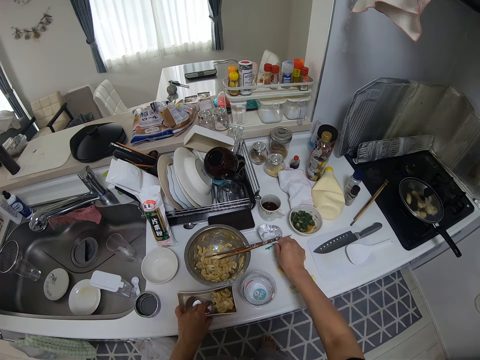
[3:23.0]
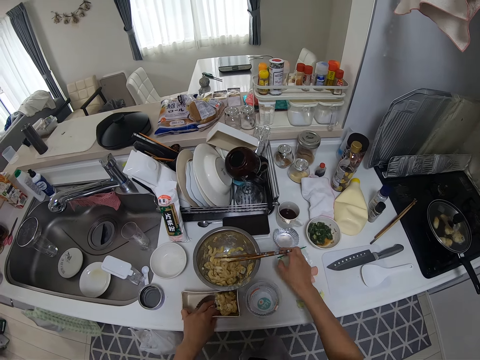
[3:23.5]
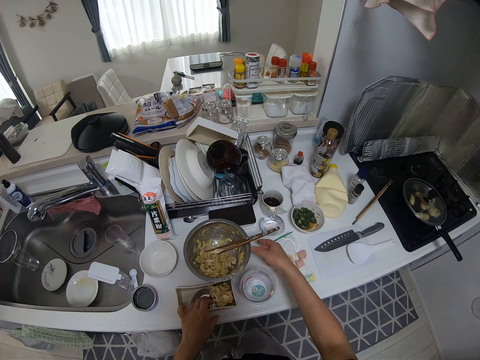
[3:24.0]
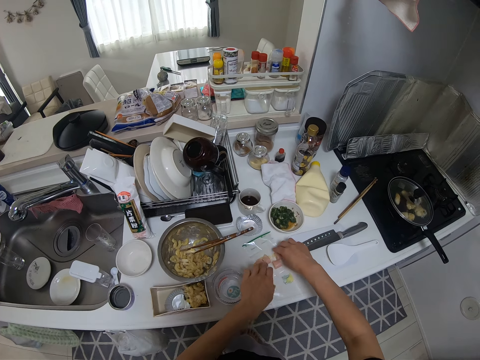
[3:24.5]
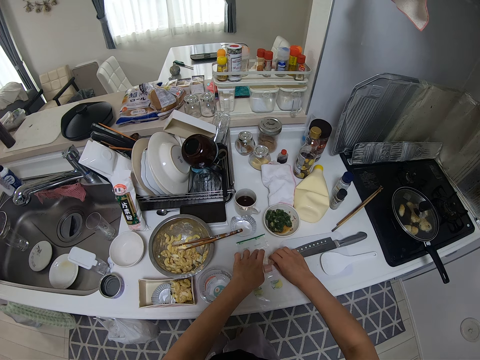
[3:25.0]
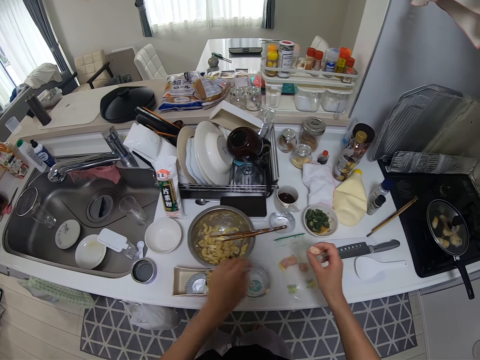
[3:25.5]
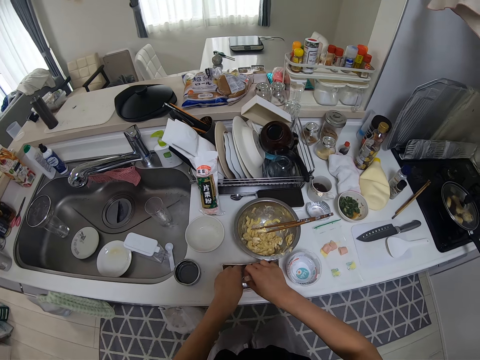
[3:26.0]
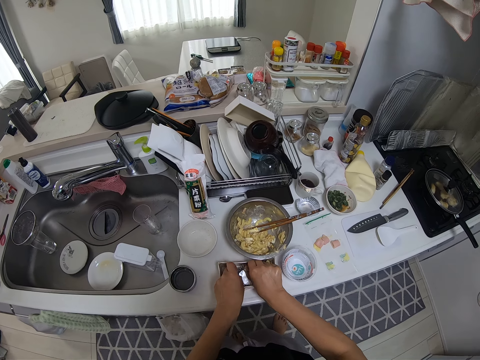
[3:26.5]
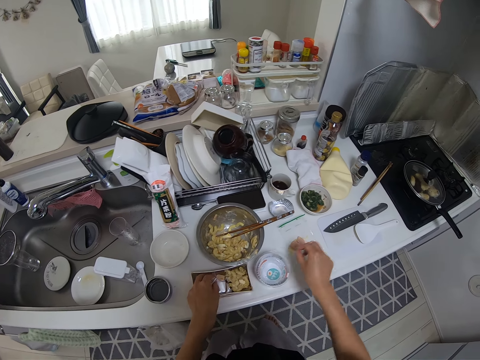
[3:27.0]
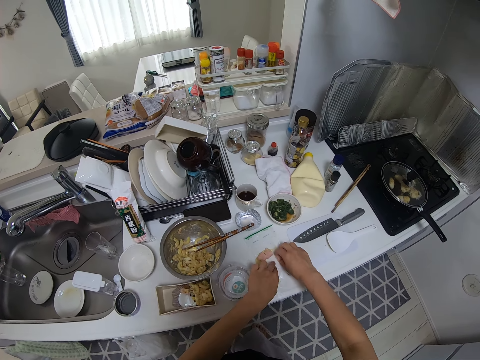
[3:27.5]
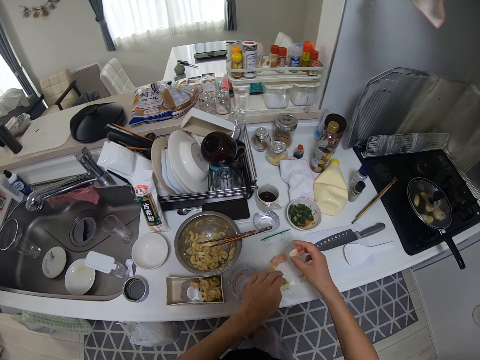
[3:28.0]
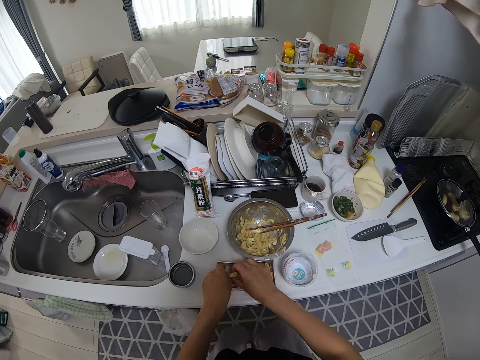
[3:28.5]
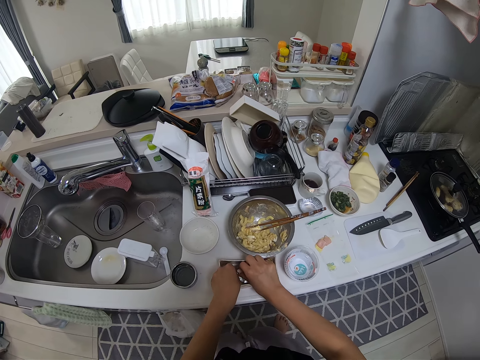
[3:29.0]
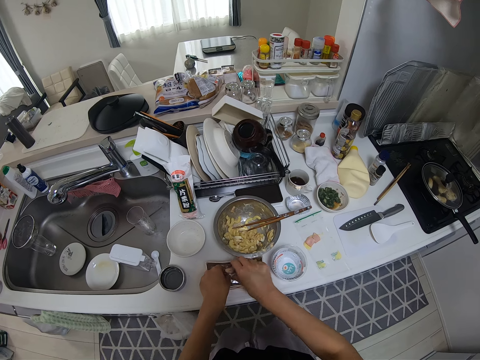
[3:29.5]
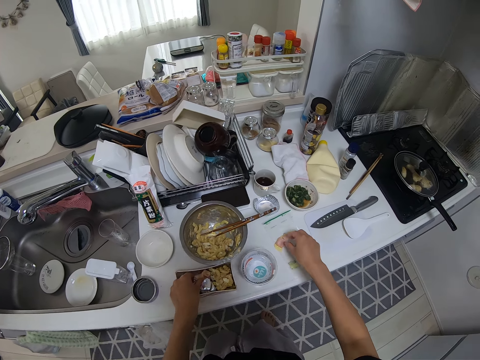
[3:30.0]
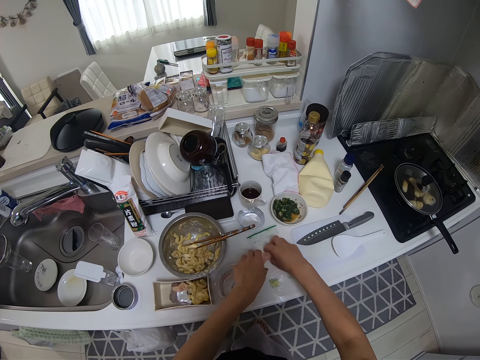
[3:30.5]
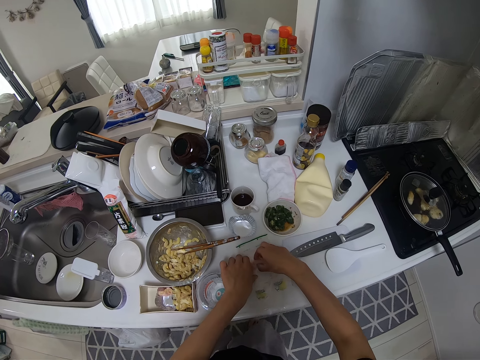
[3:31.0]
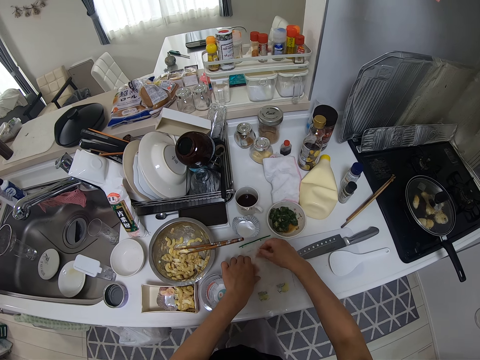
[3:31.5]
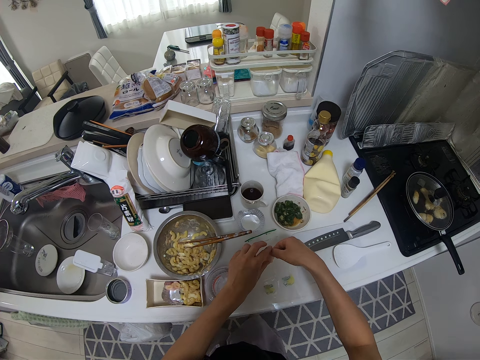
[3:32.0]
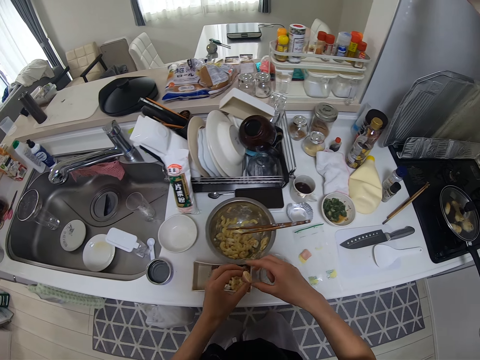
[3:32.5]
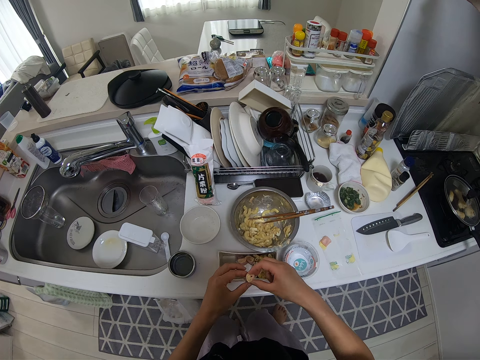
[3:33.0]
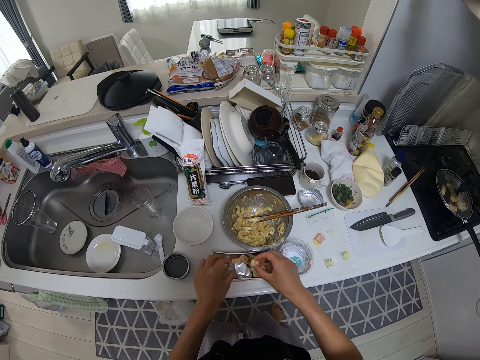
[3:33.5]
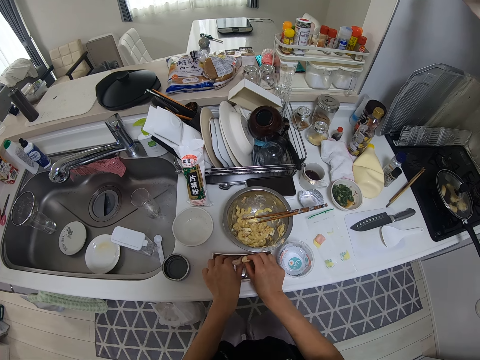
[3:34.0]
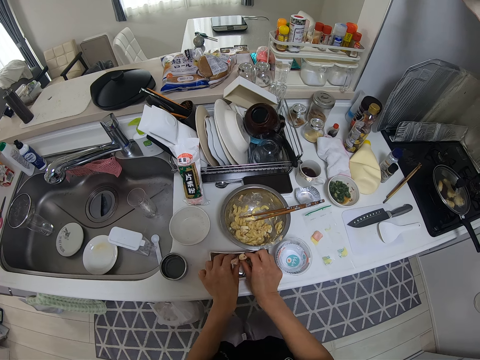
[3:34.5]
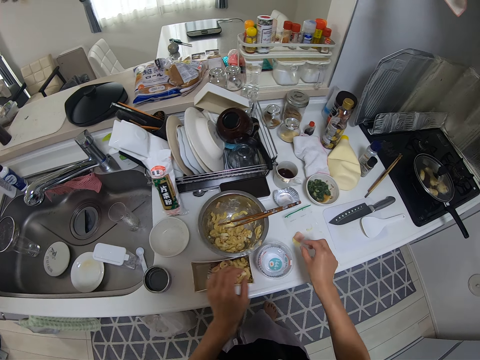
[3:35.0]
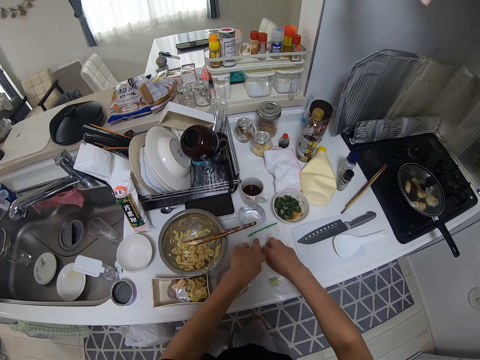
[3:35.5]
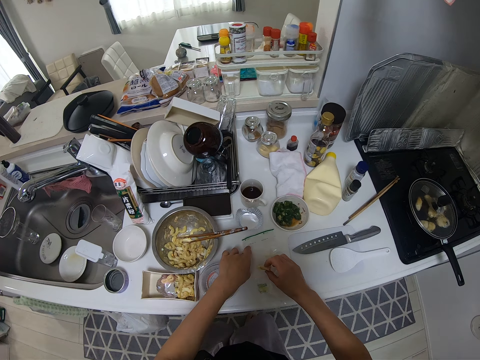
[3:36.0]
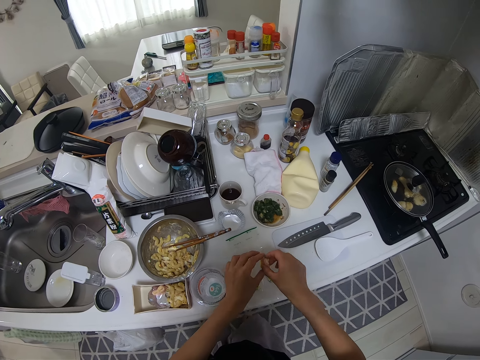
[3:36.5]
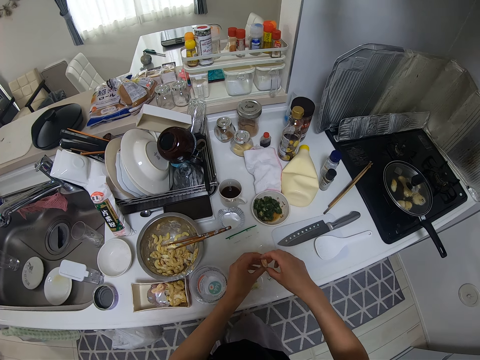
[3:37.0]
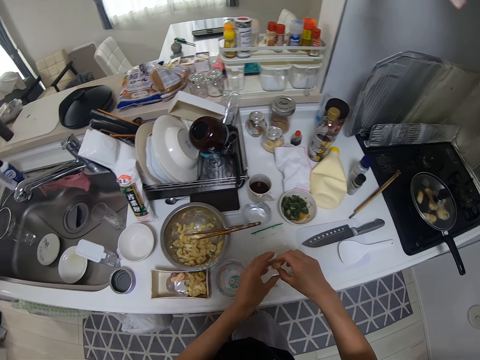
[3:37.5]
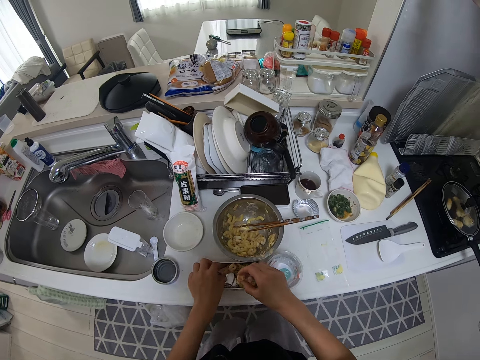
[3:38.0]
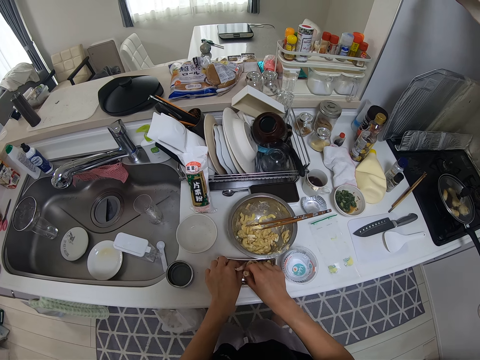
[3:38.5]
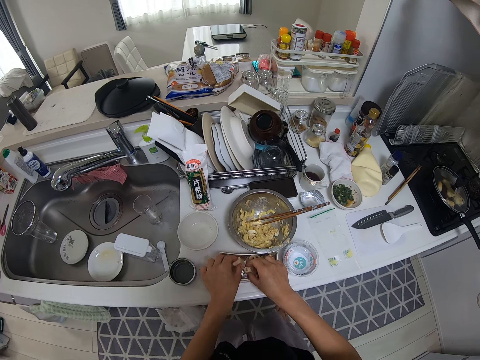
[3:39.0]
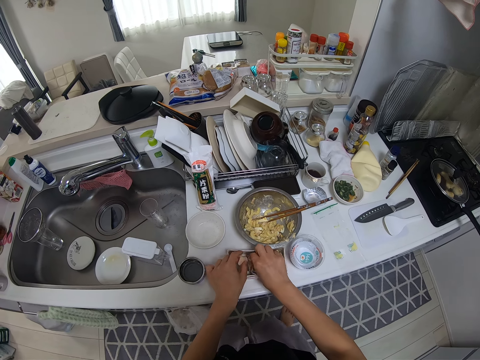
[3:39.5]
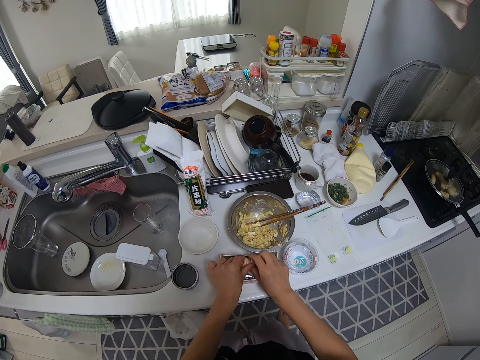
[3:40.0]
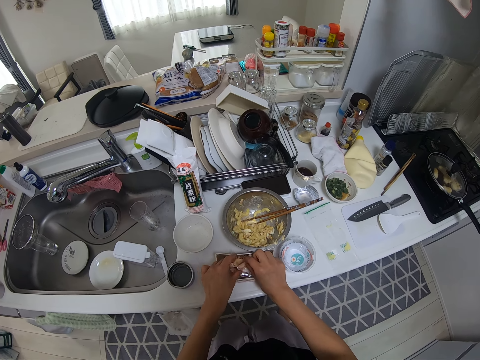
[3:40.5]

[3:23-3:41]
The camera wearer drops the cake foil on a surface. They pick up something. They place sausages into the cake foil. They pick up an object. They put the object in a tin. They pick up an object. They put the object in the tin. They pick up an object. They put the object in the tin.

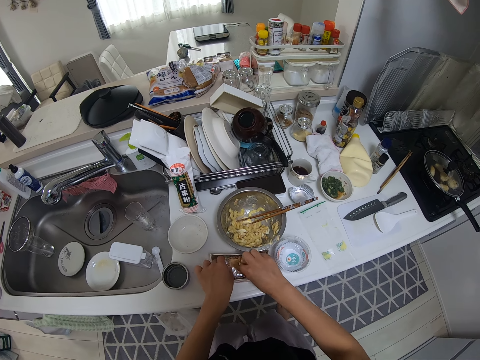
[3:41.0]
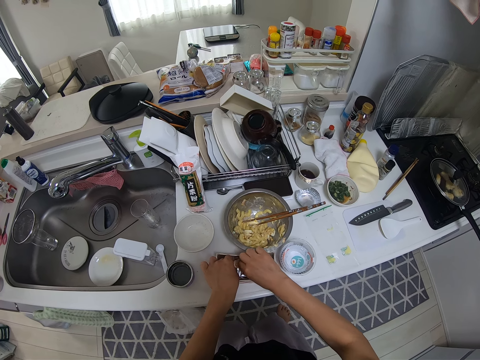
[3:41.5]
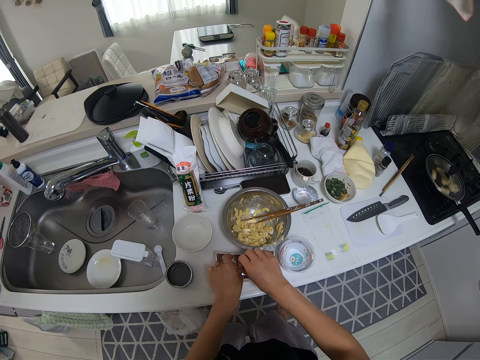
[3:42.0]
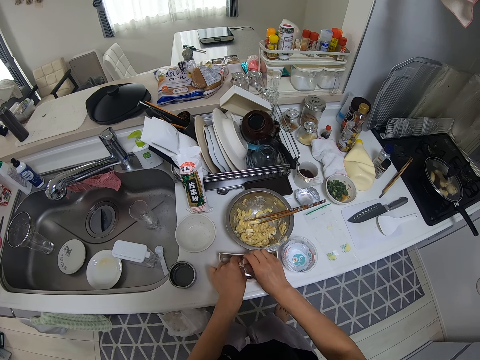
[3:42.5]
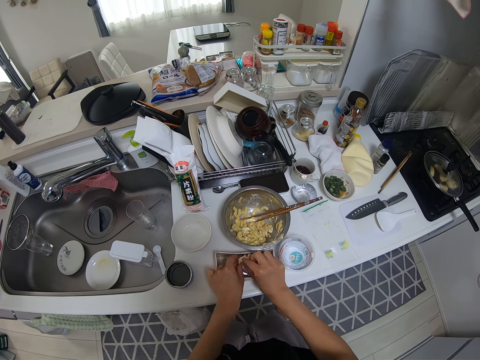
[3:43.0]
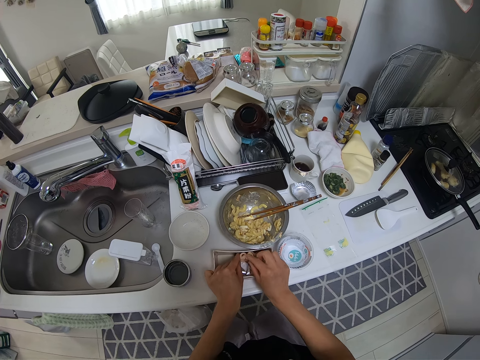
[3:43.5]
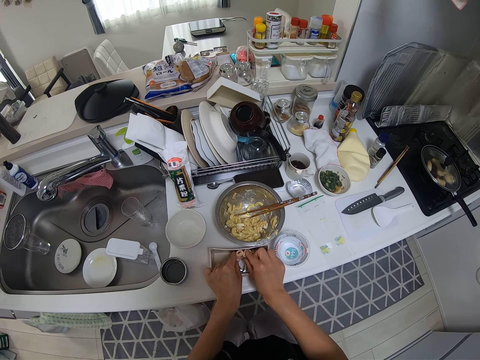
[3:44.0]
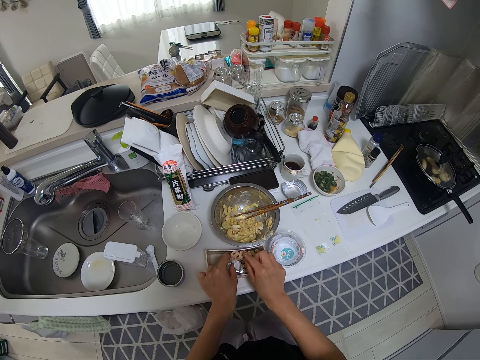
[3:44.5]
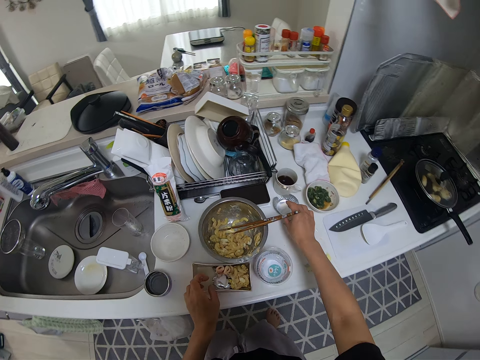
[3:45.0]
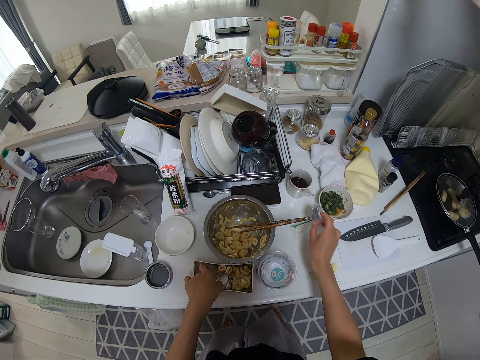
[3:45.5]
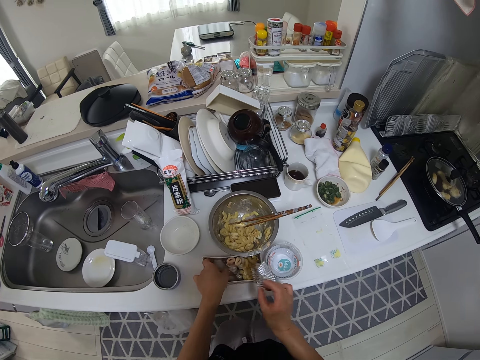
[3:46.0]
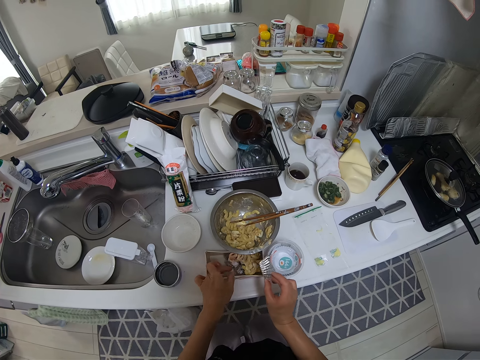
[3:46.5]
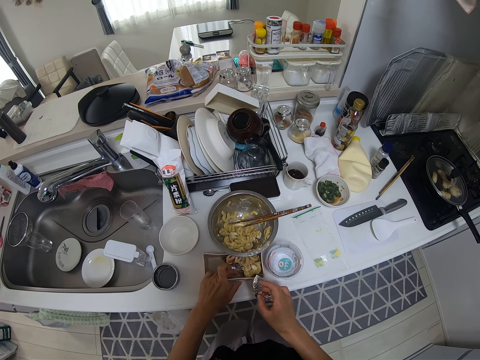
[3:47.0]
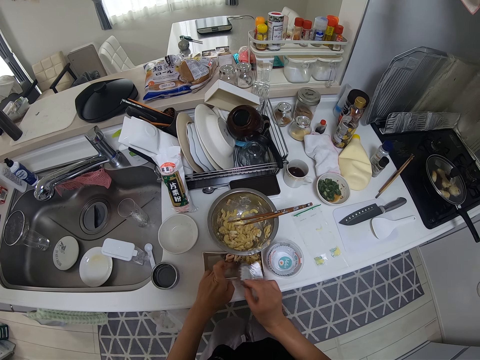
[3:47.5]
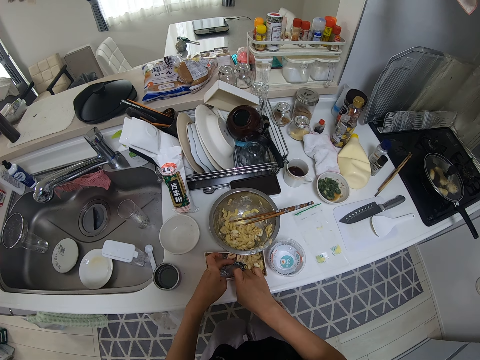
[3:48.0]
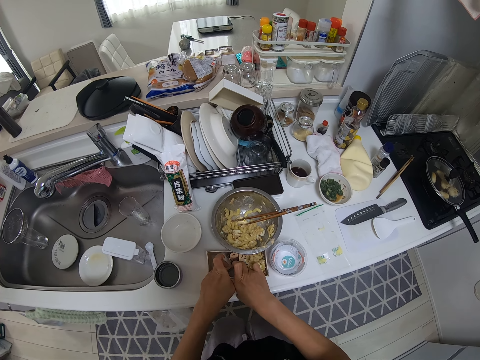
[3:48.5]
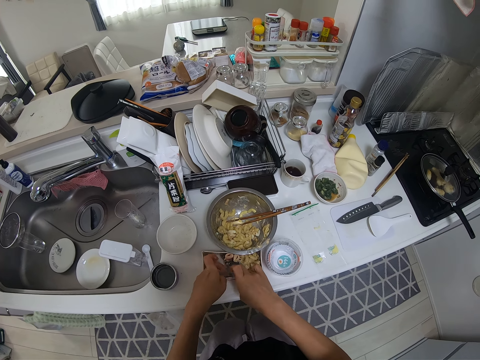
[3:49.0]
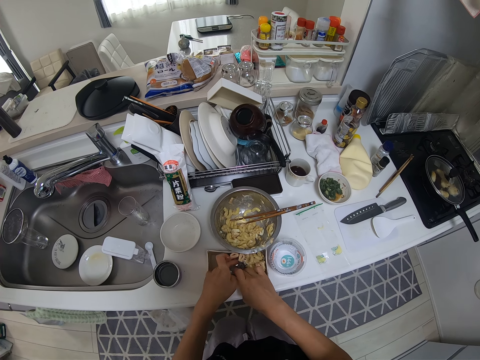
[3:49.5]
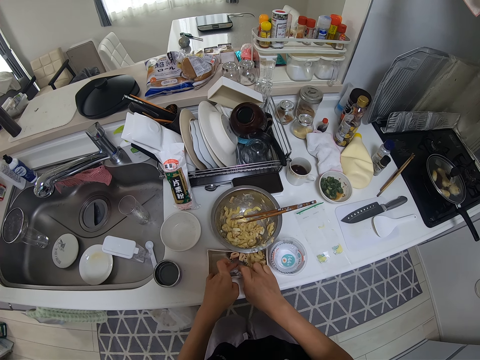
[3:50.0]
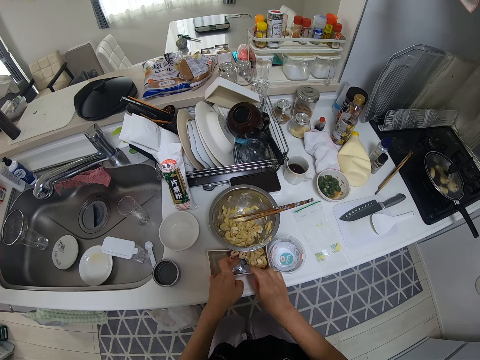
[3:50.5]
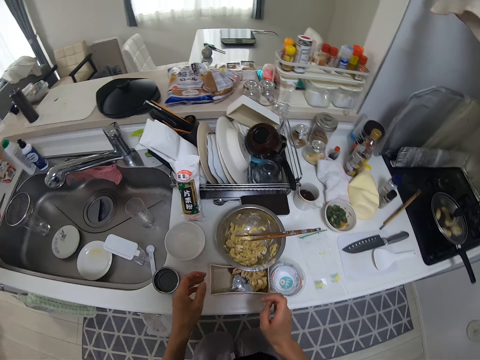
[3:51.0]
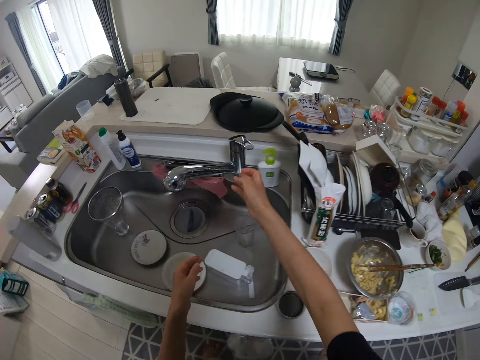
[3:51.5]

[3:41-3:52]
The camera wearer picks up another cake foil. They place the foil into the paper plate.
